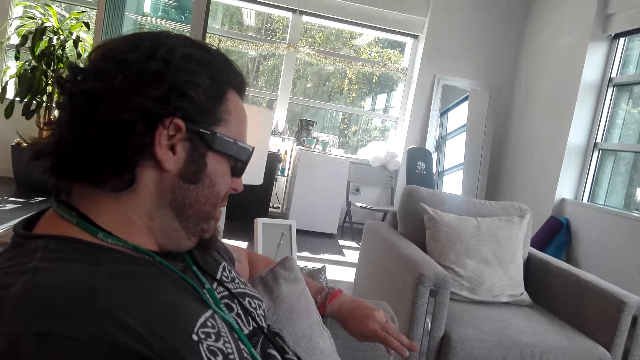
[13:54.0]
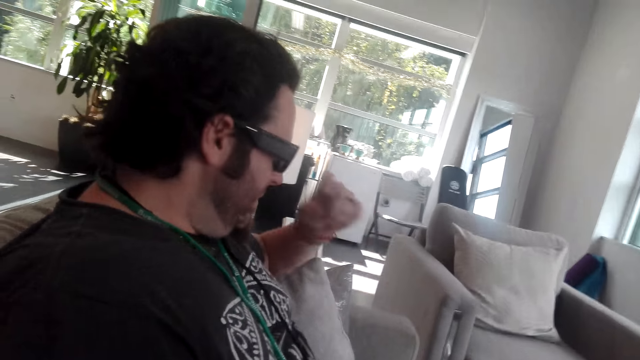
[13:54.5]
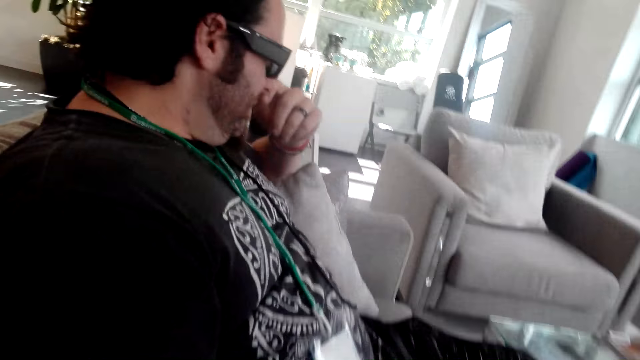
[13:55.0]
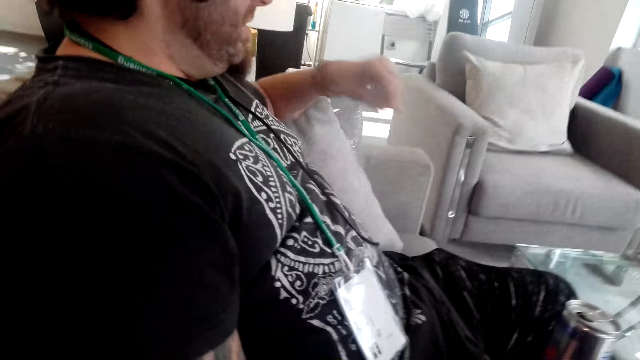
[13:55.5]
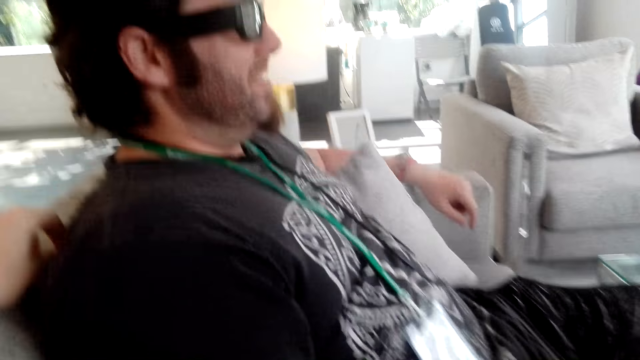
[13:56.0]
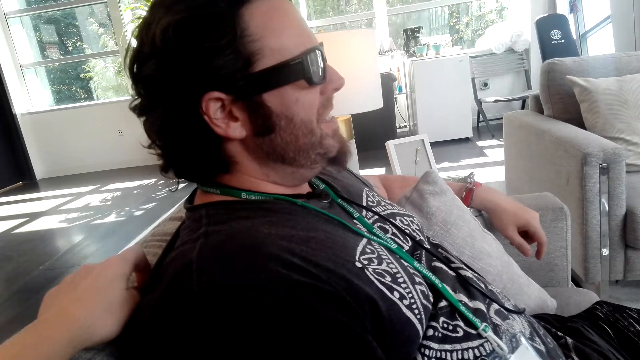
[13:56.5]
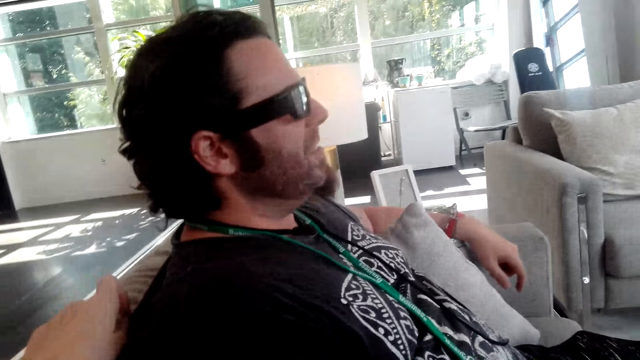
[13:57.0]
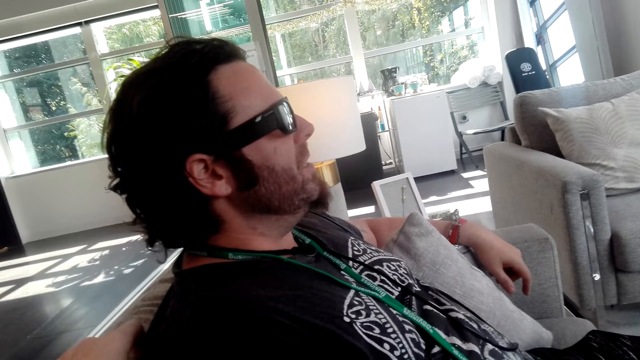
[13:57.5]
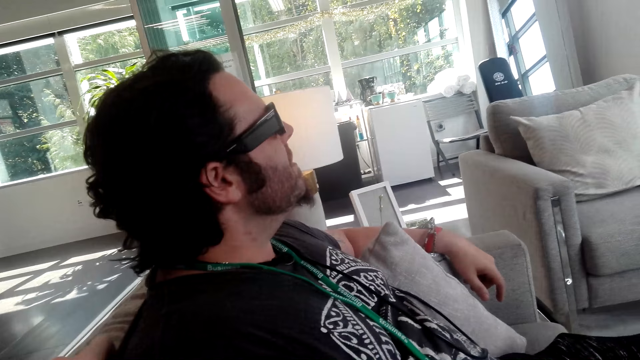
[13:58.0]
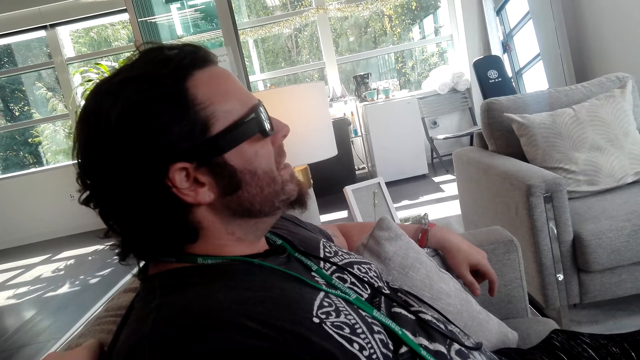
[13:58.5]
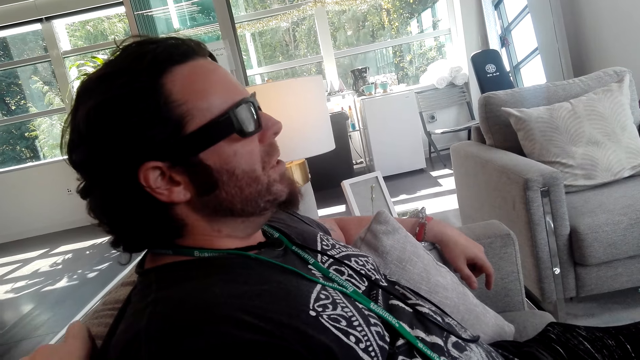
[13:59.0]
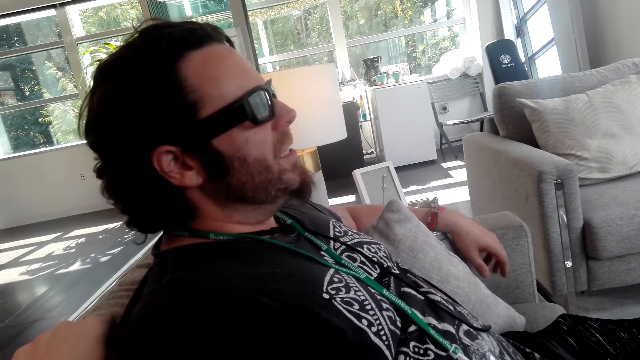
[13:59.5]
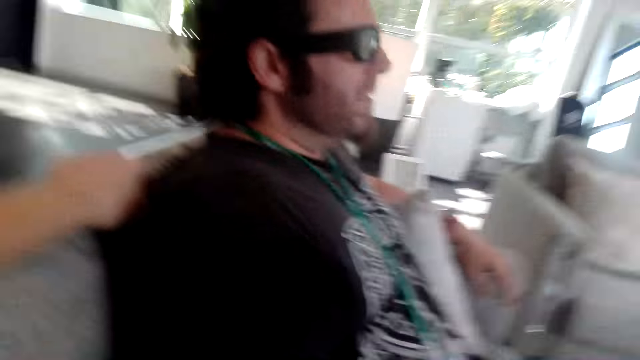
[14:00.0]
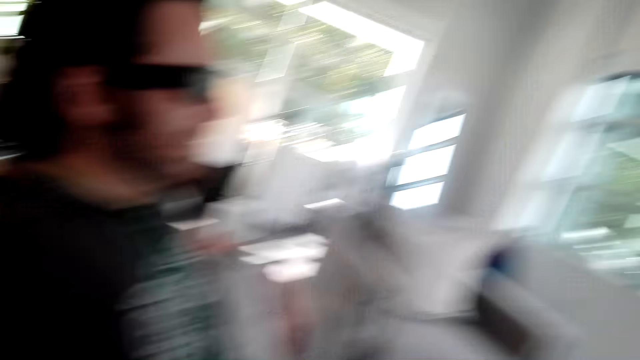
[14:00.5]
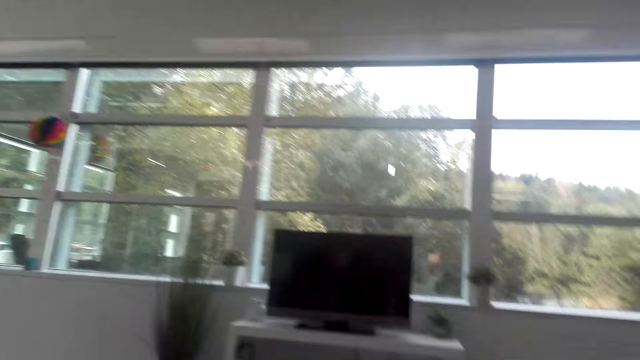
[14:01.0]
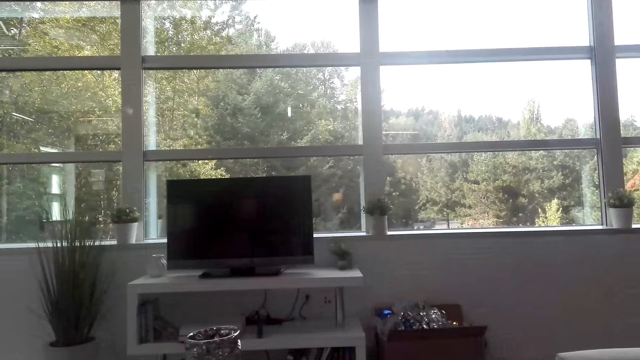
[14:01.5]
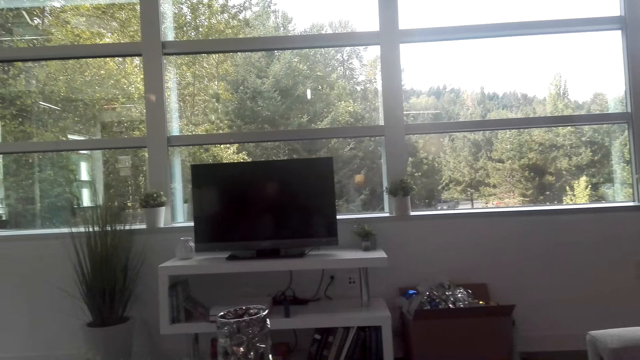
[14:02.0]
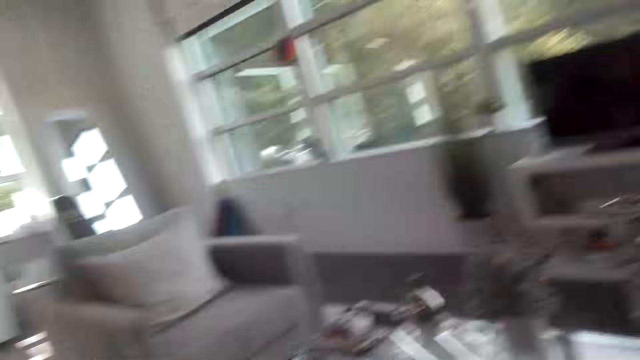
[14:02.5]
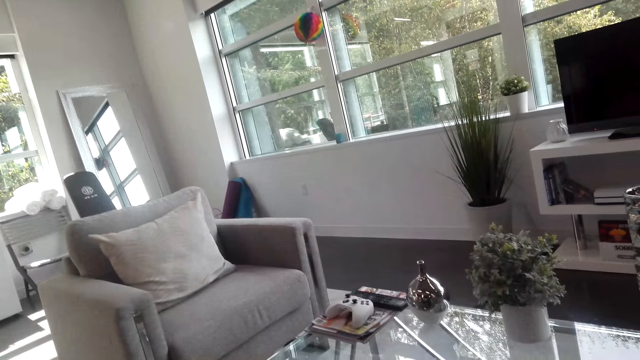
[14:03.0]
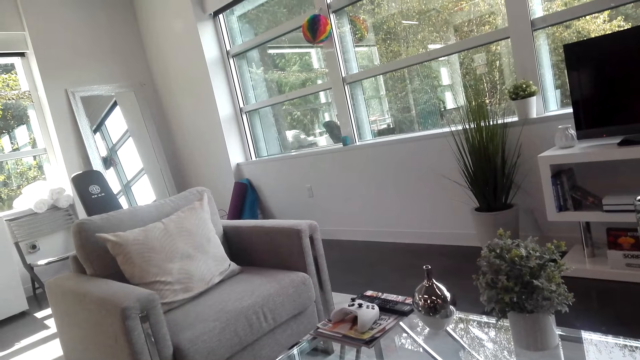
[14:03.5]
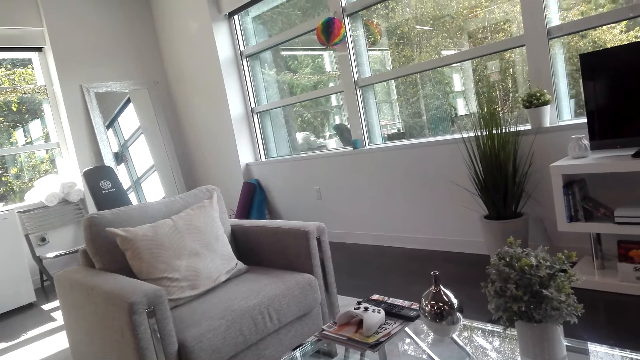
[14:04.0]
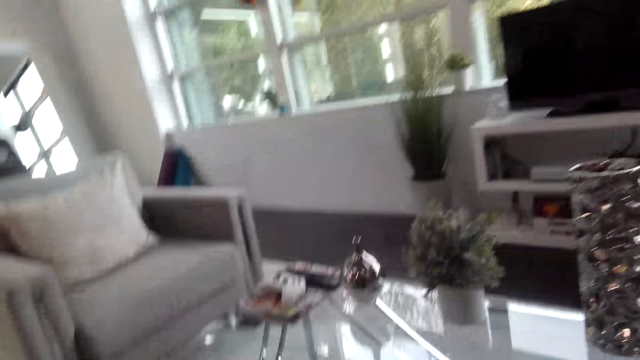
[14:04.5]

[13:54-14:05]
The camera wearer touches his nose.

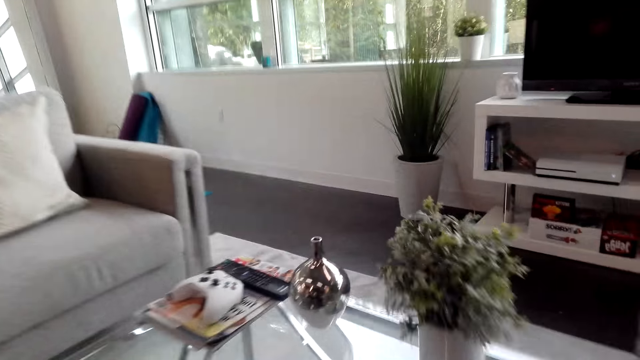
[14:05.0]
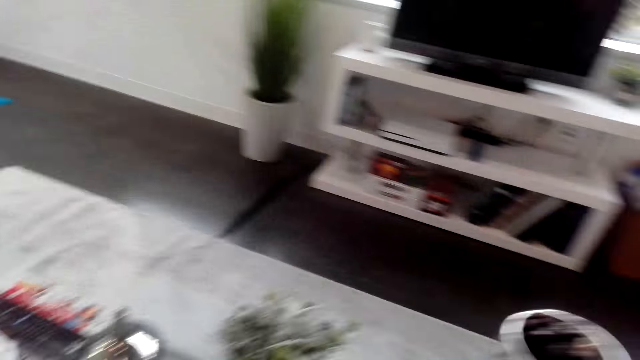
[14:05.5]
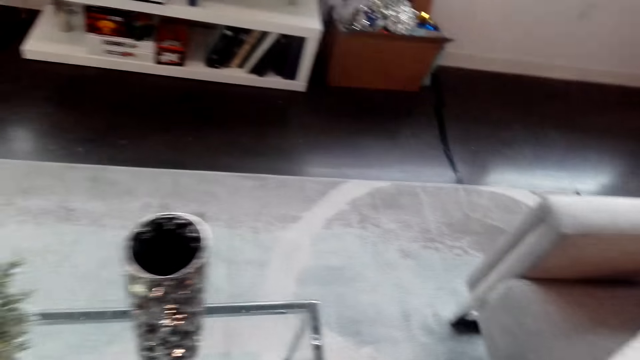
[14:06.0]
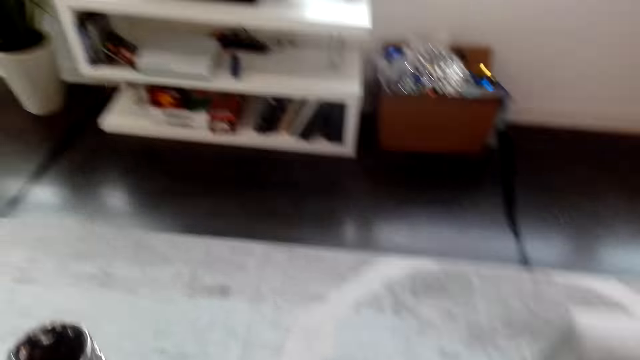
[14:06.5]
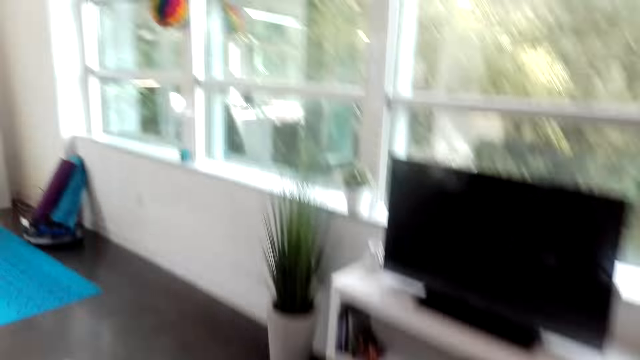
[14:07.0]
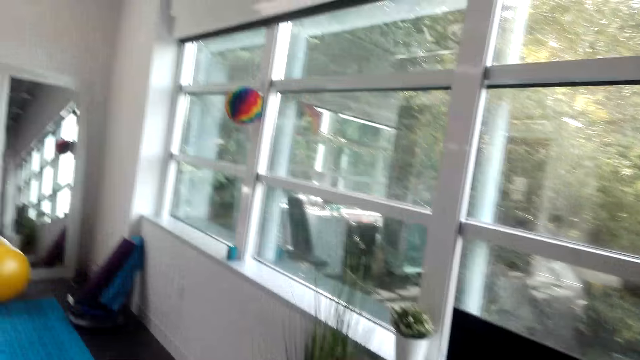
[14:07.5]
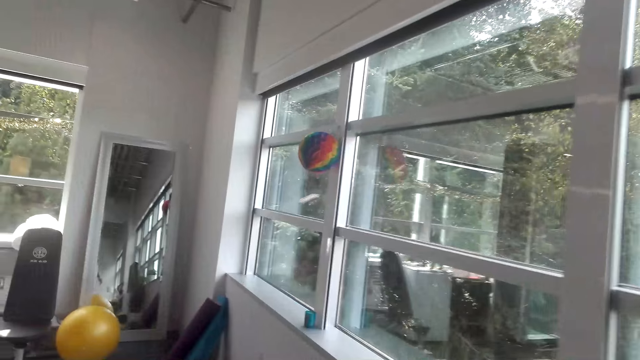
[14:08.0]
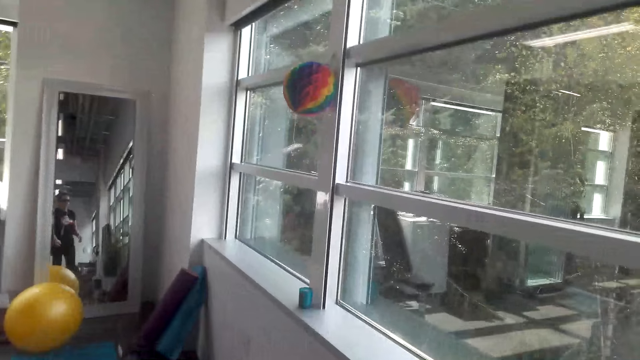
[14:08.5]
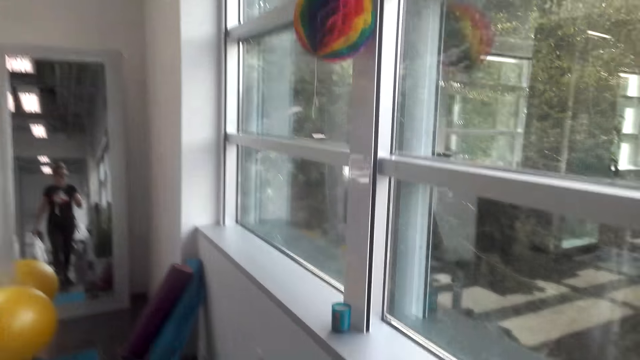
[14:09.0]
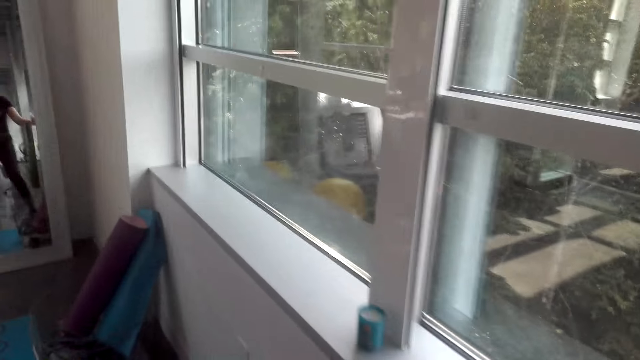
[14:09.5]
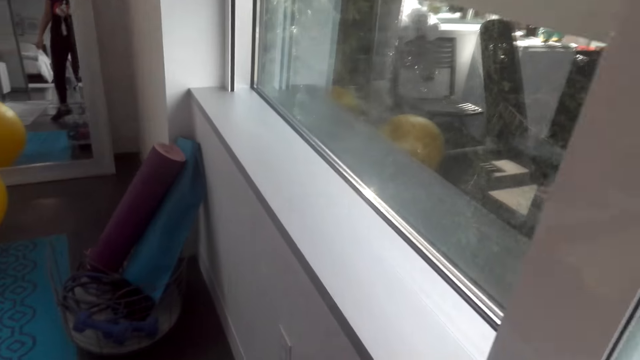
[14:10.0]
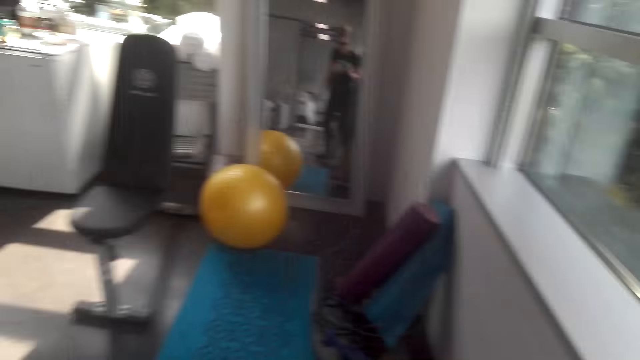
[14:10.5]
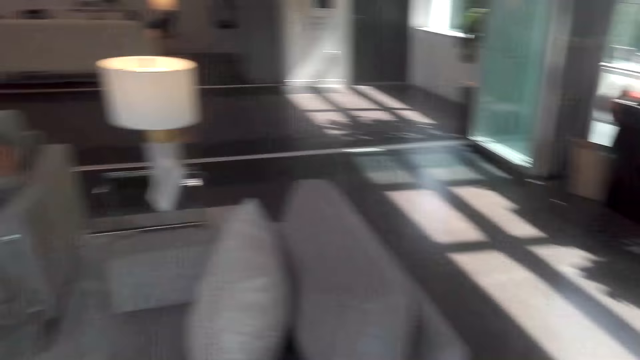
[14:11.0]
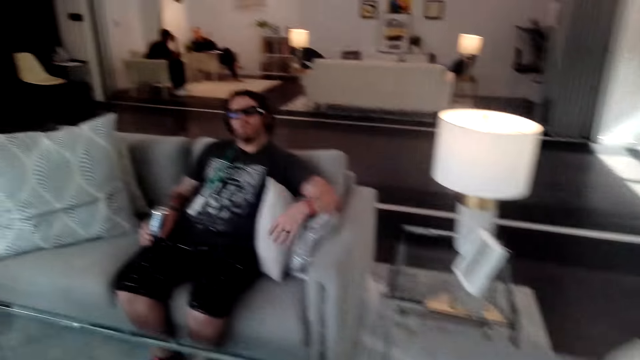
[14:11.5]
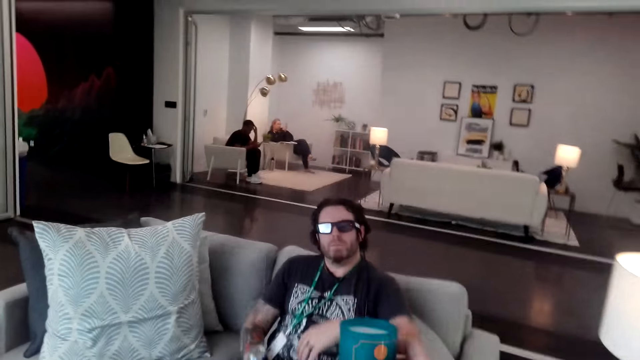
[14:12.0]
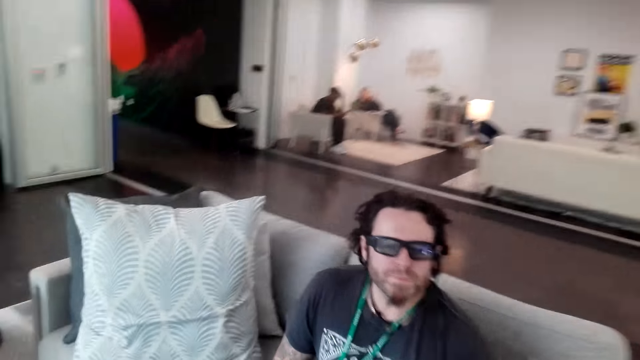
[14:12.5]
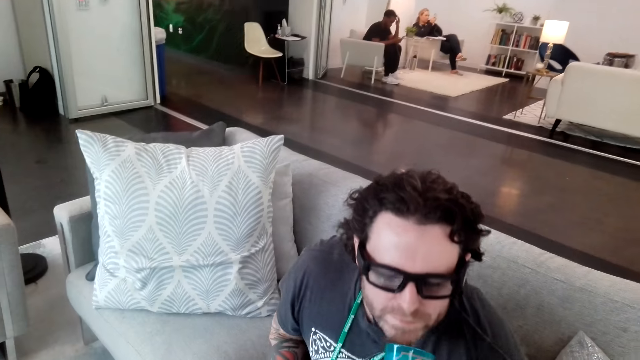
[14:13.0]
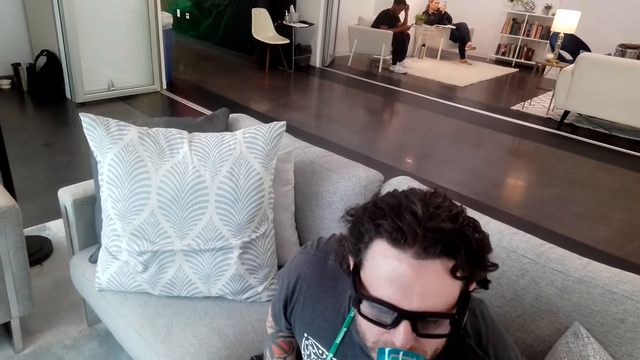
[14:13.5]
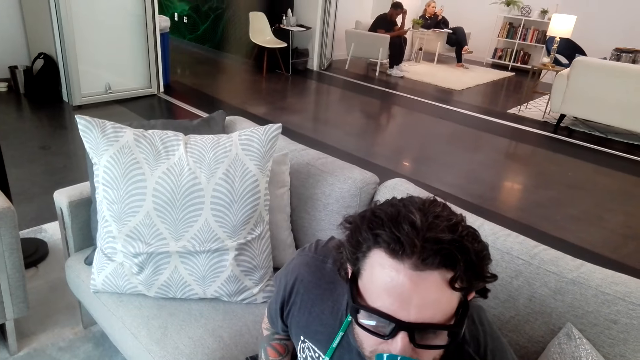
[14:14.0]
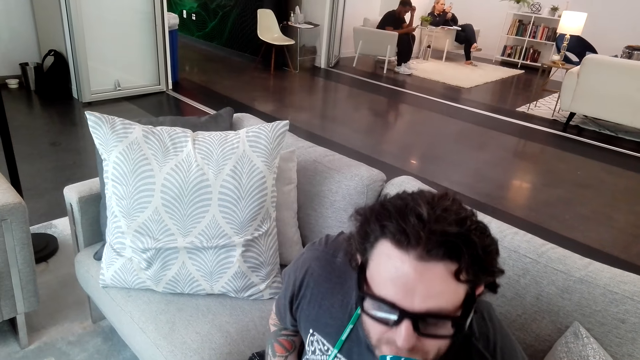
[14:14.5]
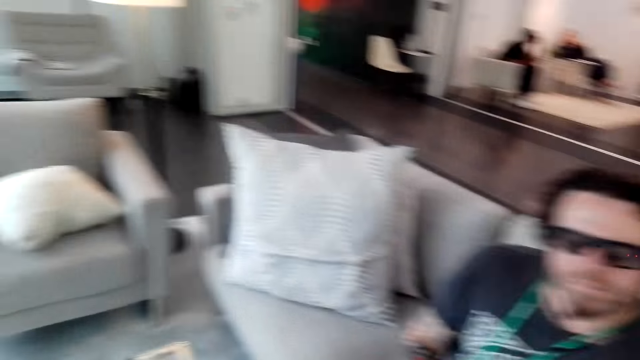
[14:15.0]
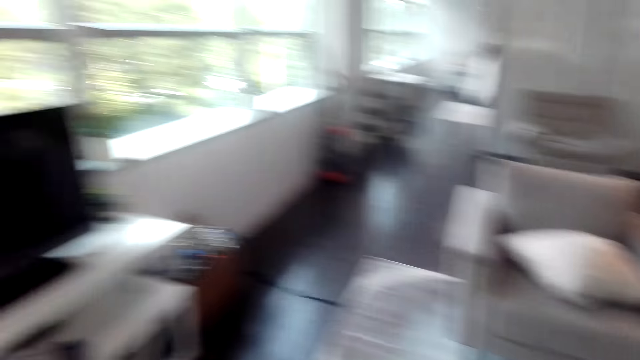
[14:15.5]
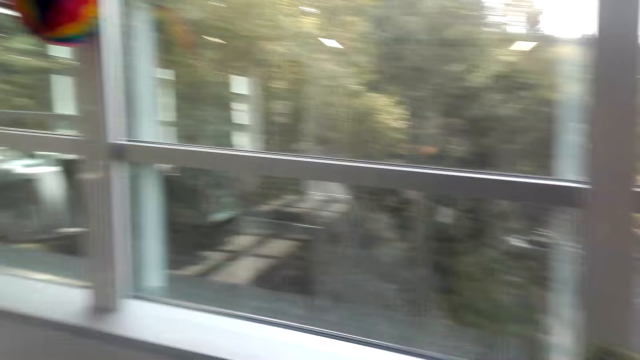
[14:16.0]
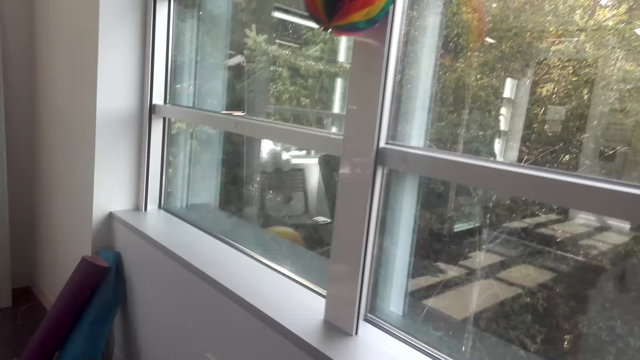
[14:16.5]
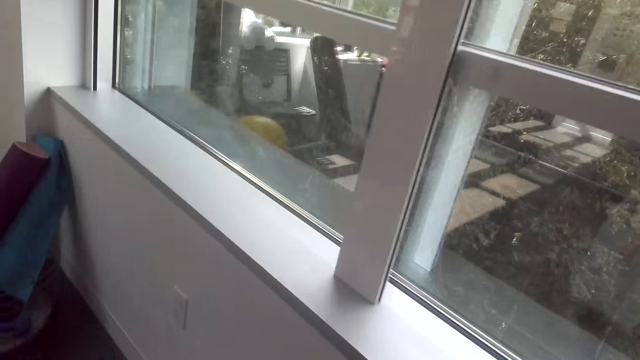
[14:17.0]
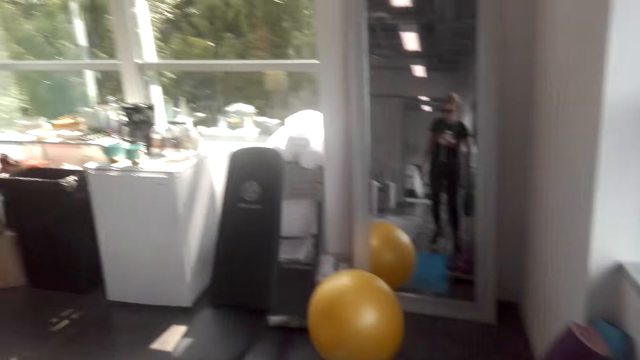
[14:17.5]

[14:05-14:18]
The camera wearer walks around the room. They smell something.
